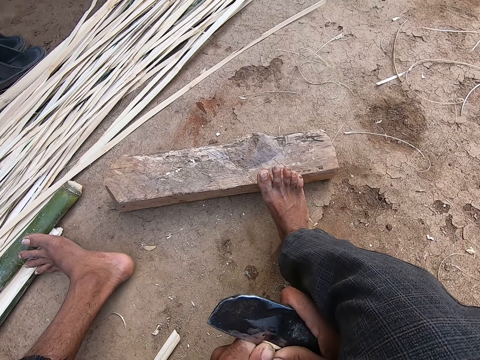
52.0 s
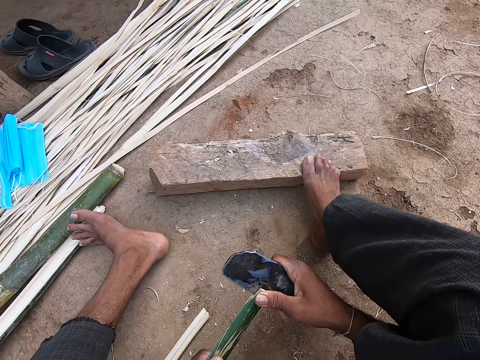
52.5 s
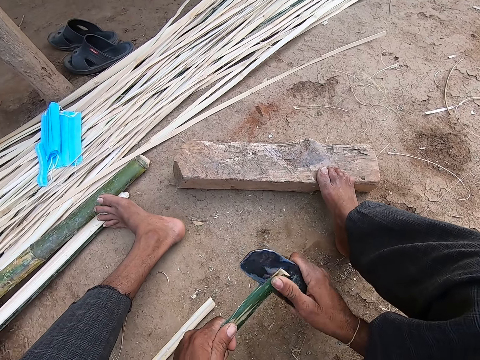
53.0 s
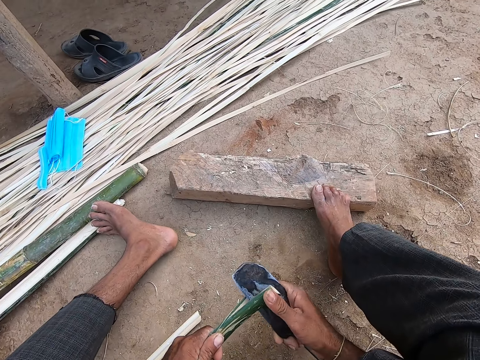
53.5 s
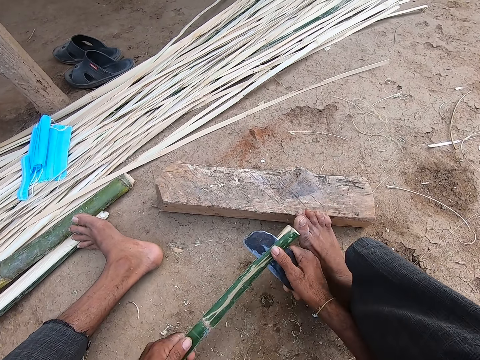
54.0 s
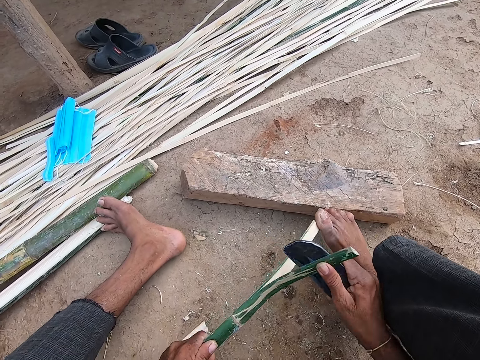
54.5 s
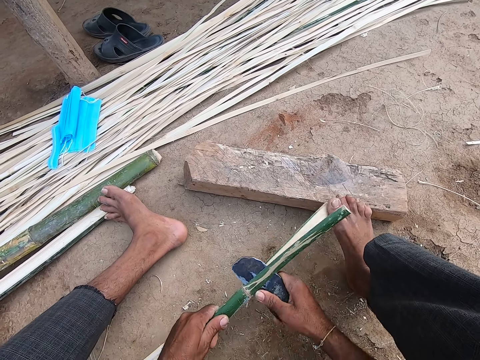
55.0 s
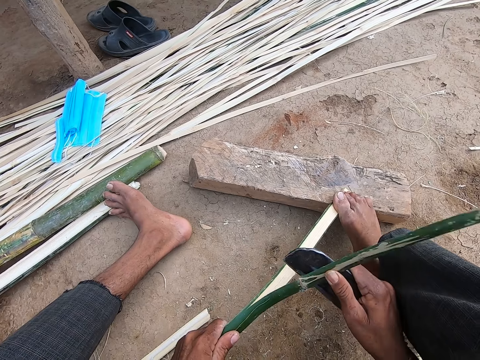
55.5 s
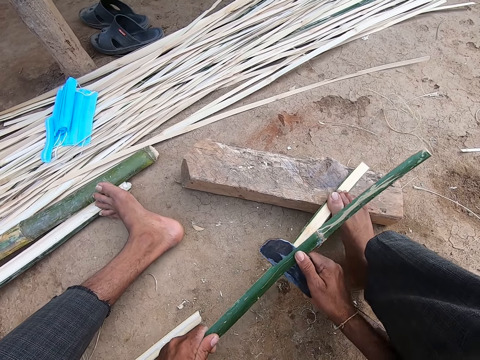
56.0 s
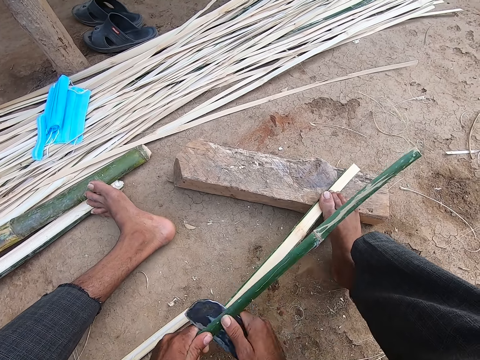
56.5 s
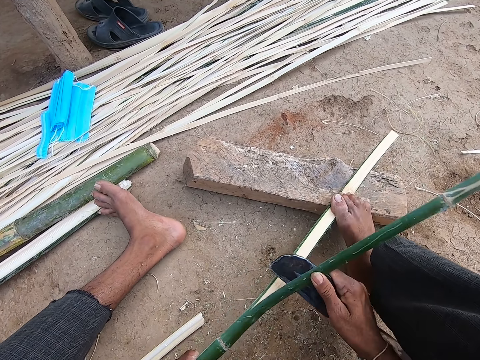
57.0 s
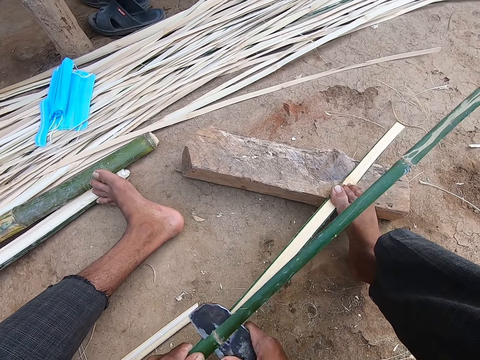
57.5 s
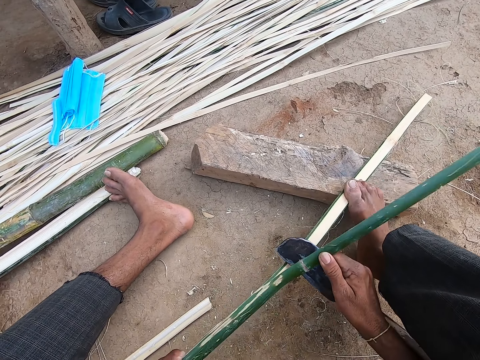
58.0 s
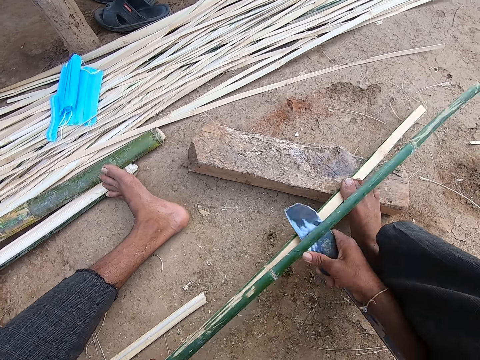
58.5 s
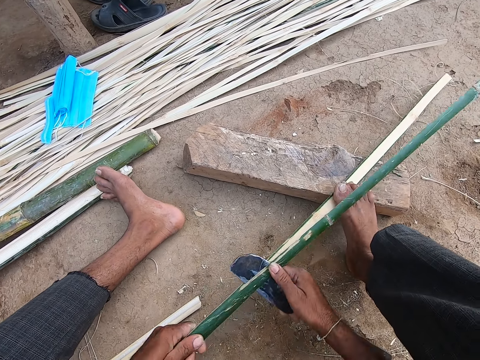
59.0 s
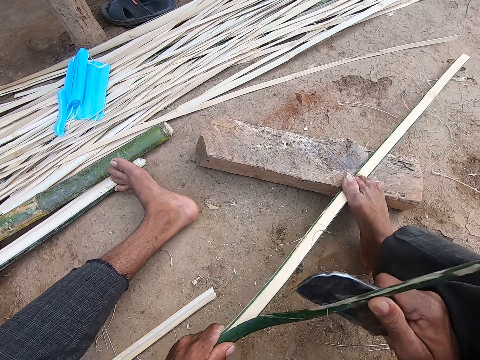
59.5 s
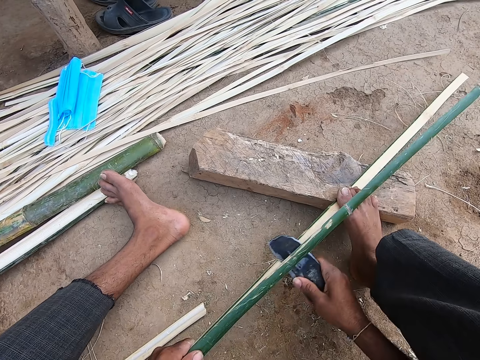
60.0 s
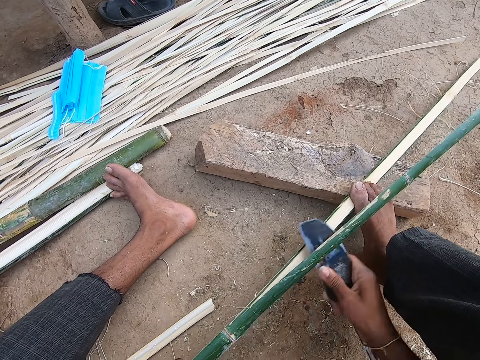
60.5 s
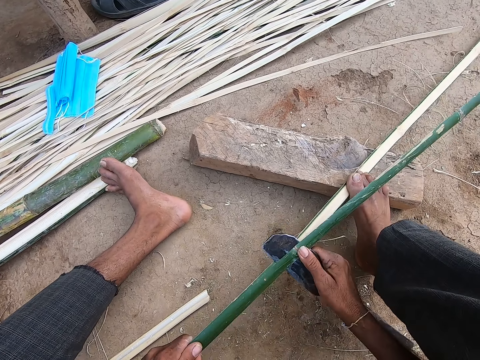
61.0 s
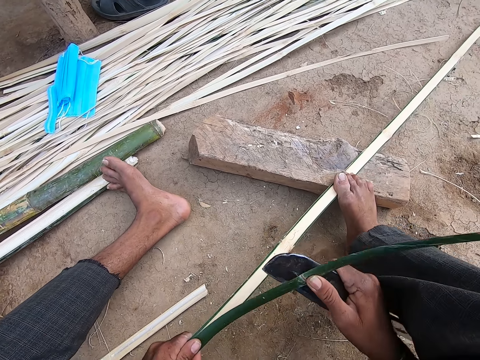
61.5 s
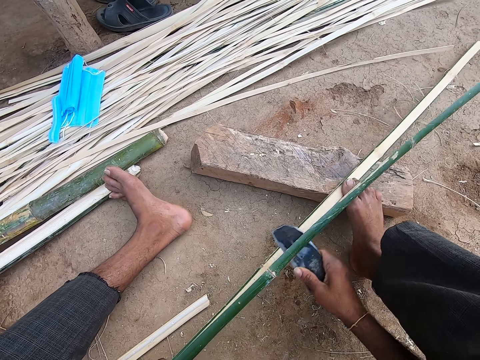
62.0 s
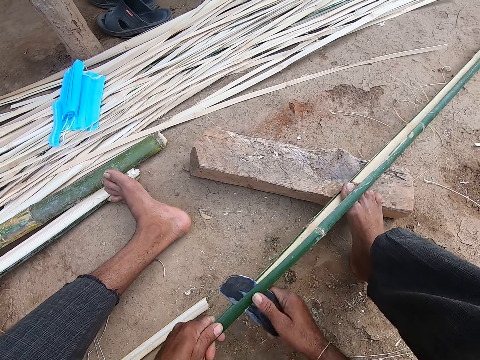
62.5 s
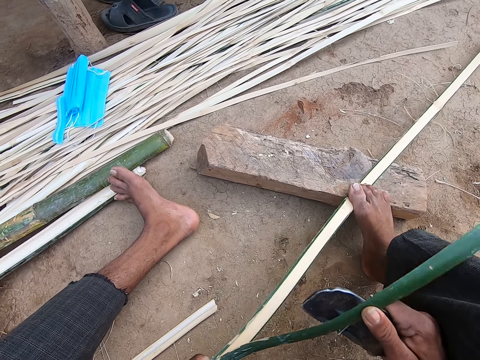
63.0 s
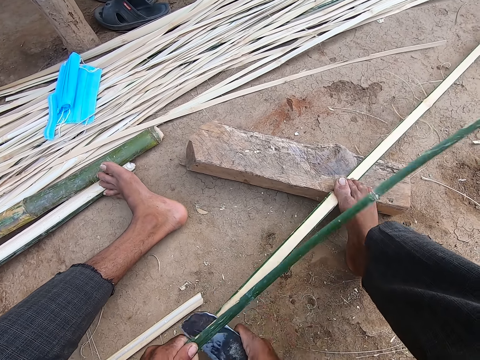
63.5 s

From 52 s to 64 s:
The camera wearer cuts off the bamboo.

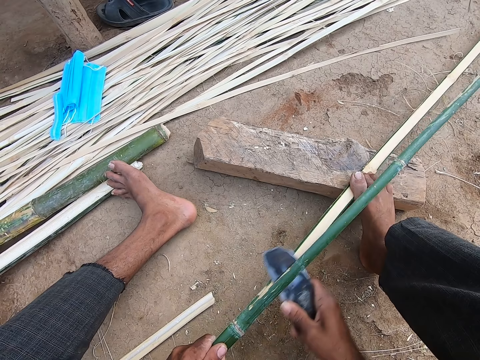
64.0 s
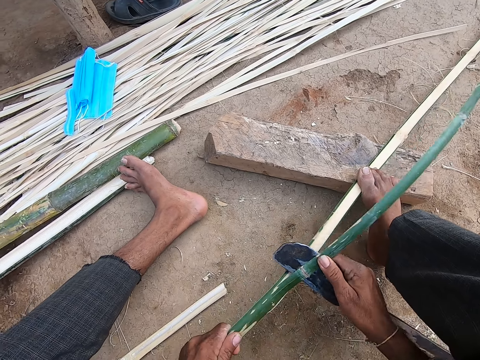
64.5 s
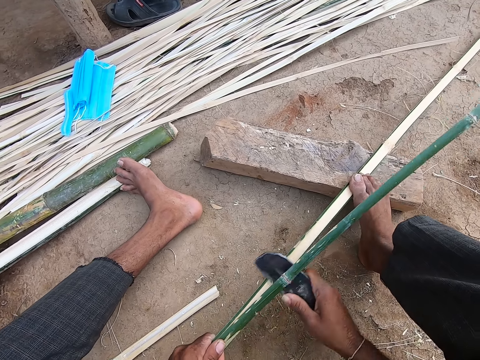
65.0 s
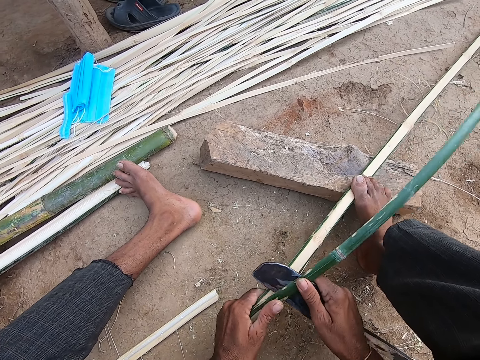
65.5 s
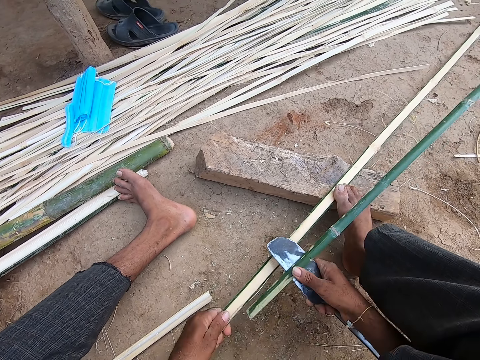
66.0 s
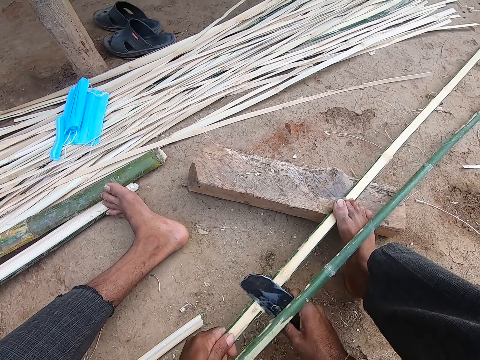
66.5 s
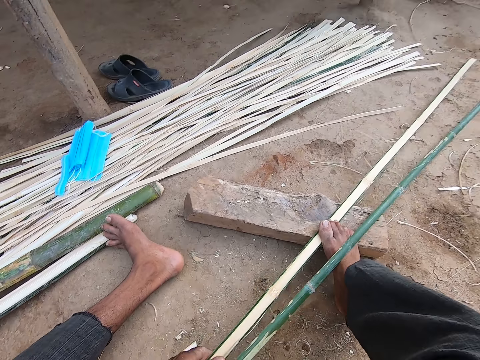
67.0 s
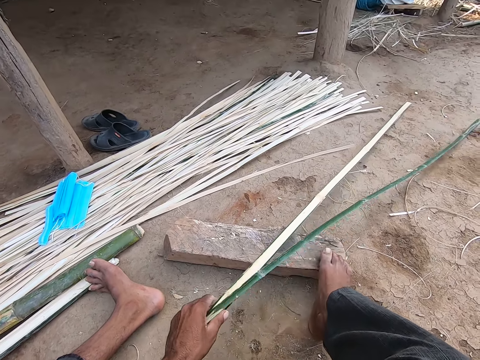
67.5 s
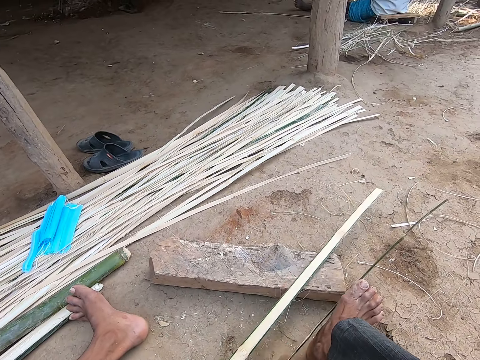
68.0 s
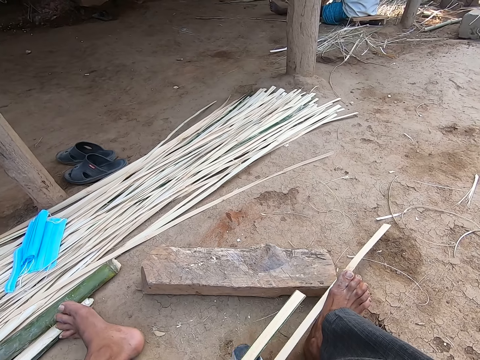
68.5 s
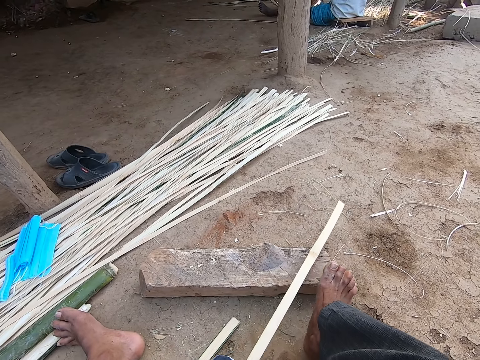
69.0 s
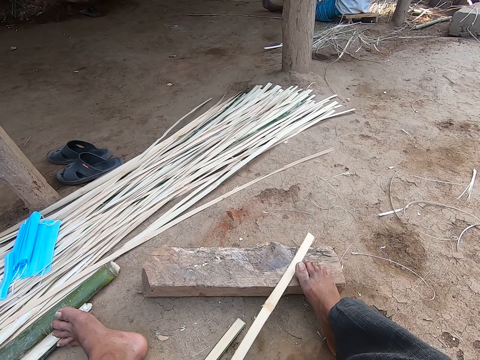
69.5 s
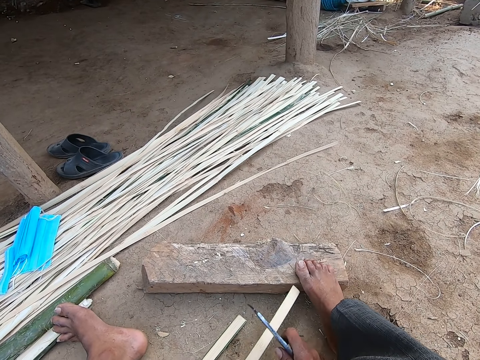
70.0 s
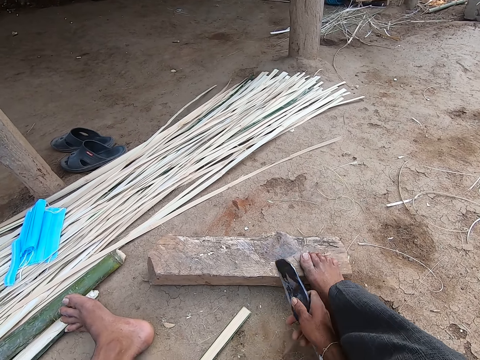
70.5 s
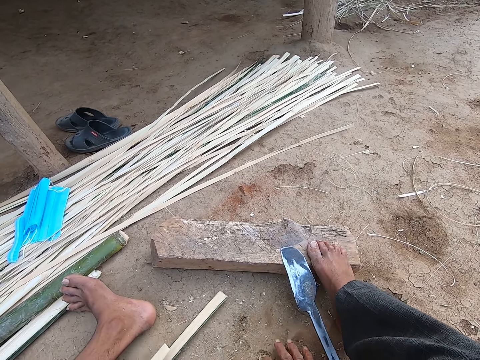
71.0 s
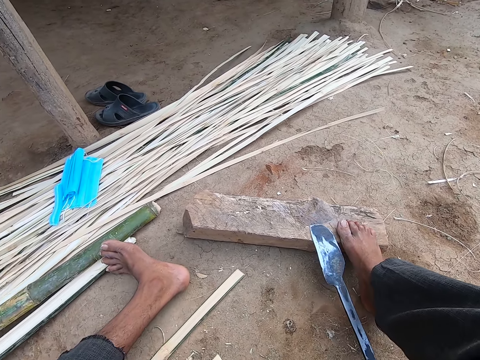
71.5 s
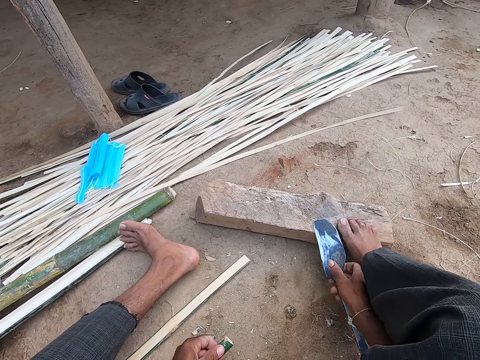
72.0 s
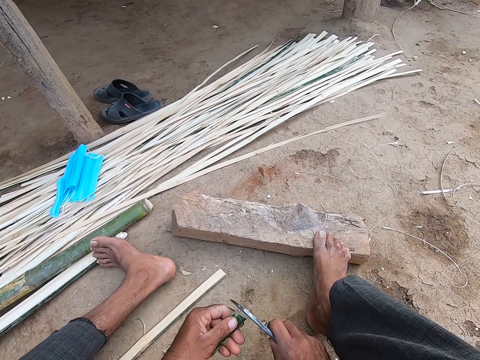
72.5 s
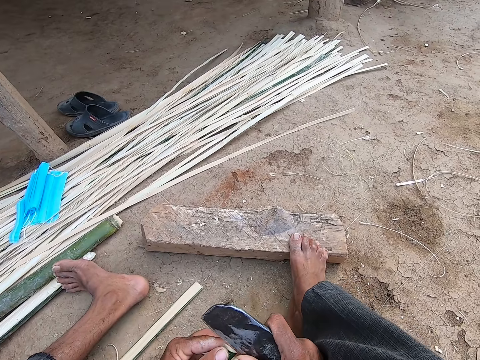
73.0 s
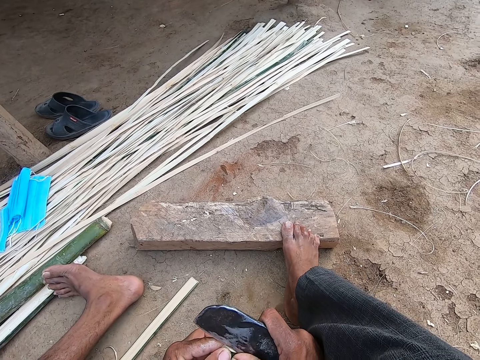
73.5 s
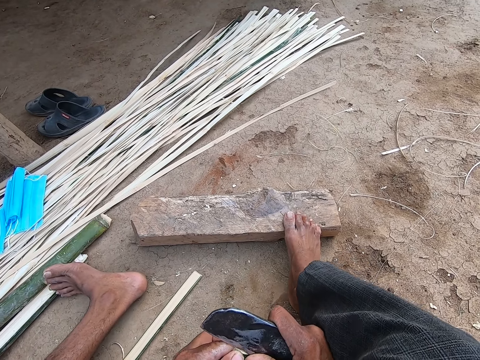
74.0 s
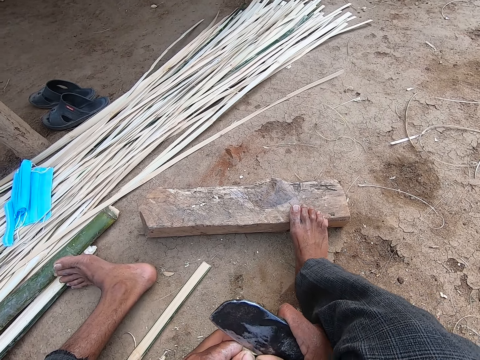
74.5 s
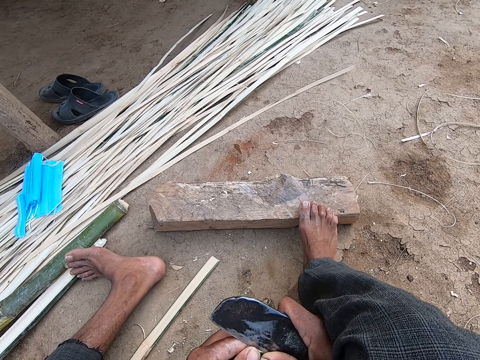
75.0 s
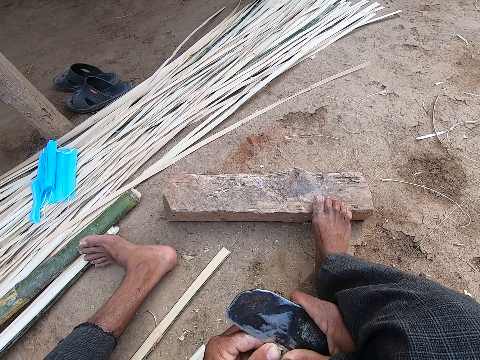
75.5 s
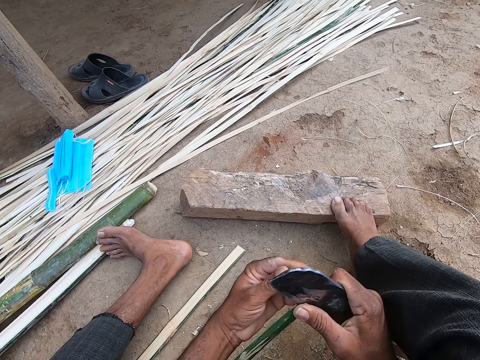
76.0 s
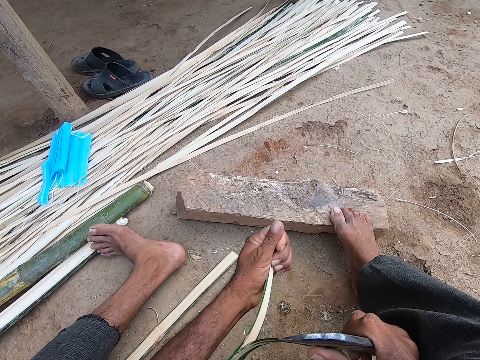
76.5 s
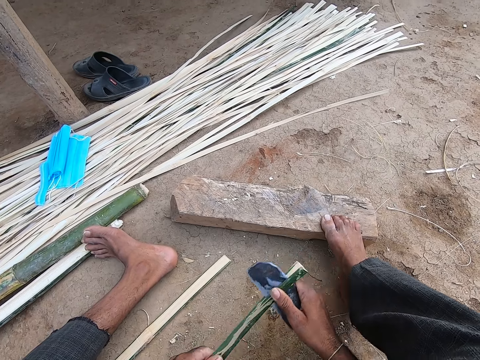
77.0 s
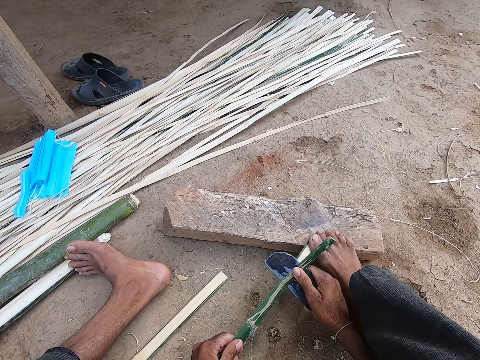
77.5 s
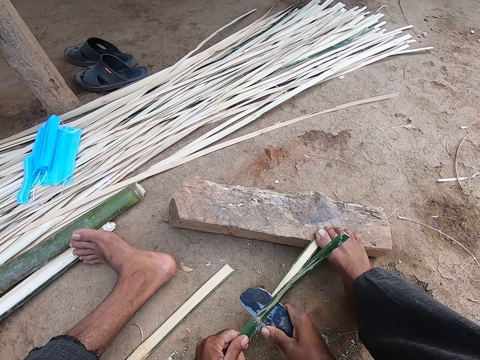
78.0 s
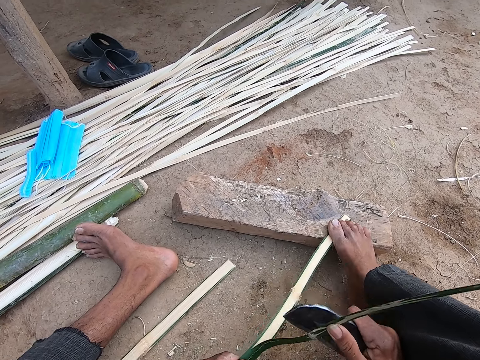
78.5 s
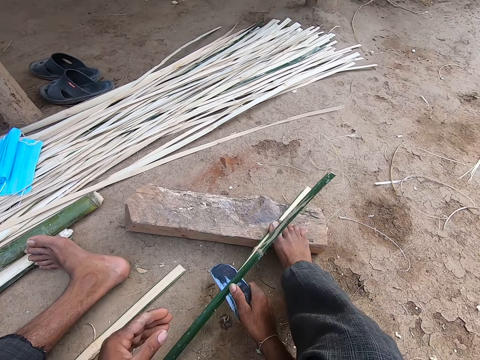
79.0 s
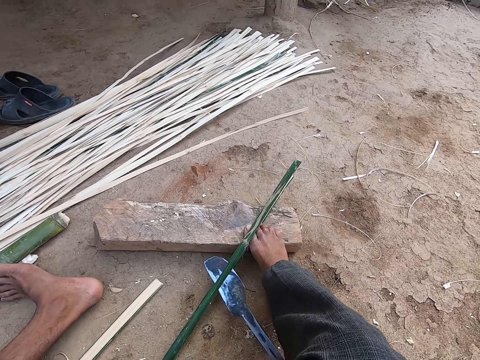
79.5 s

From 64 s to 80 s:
The camera wearer shifts the bamboo stick from the ground with his left hand. He pulls the bamboo stick. He drops the kindling axe on the block of wood with his right hand, picks up the kindling axe from the block of wood with his right hand, and holds a strip of the bamboo stick with his left hand. He splits the strip of the bamboo stick with the kindling axe in his right hand. He holds down the strip on the block of wood with his right foot.
